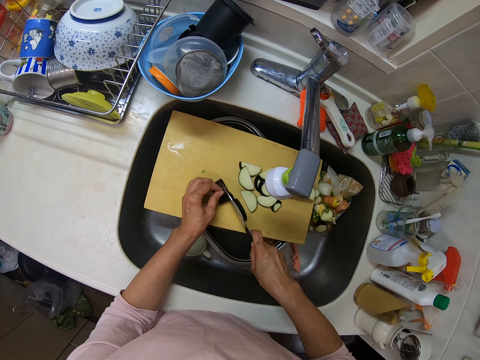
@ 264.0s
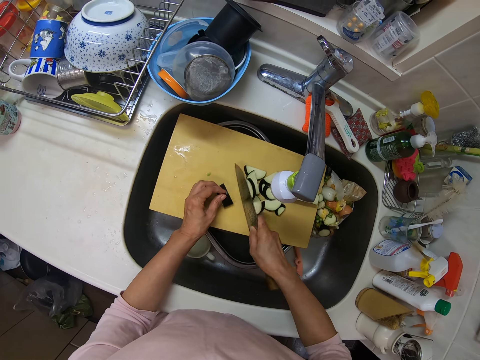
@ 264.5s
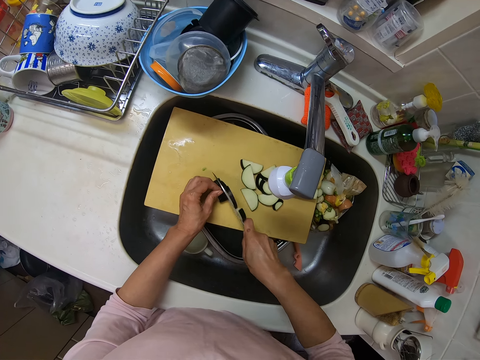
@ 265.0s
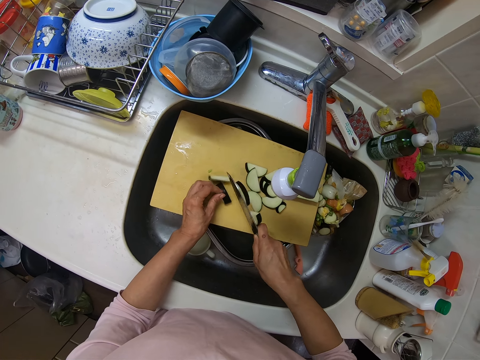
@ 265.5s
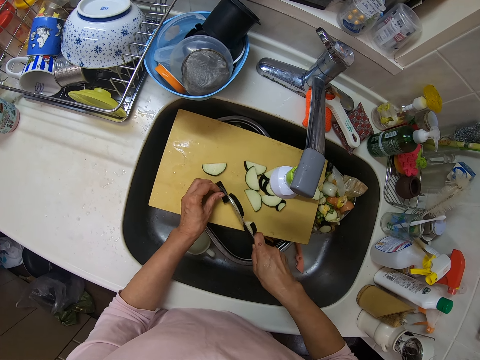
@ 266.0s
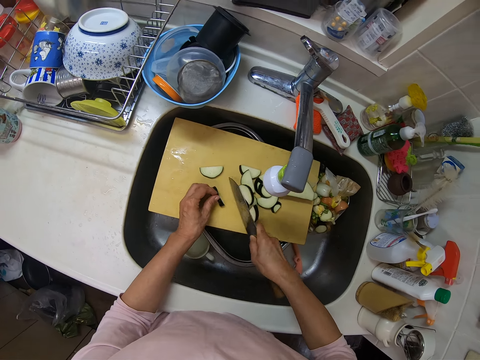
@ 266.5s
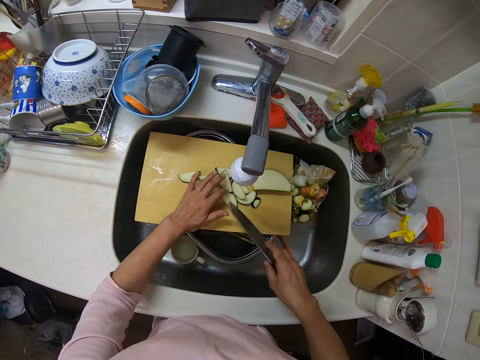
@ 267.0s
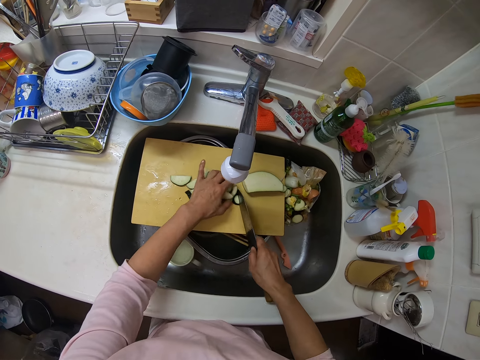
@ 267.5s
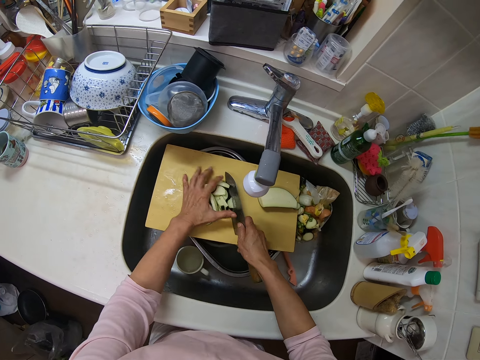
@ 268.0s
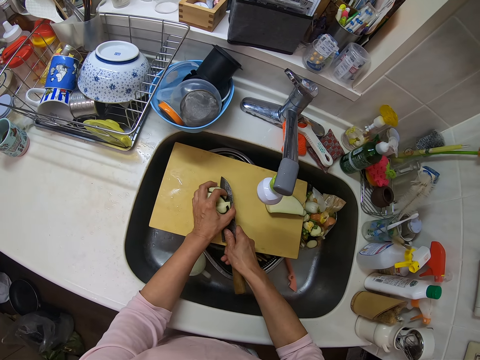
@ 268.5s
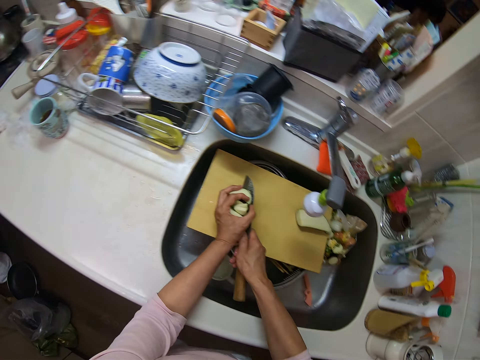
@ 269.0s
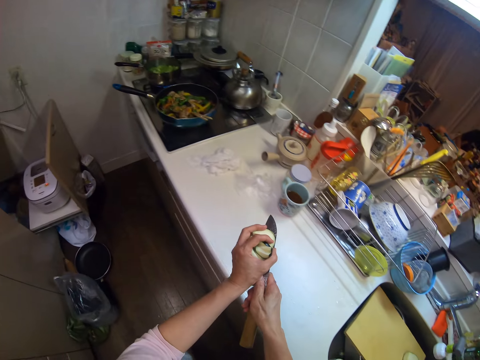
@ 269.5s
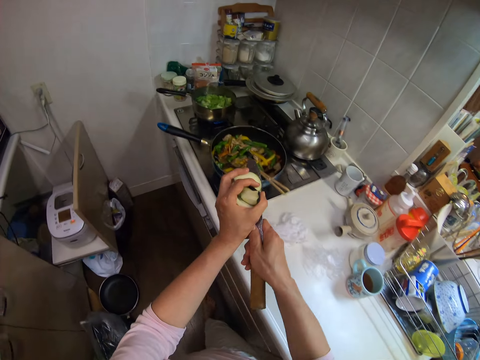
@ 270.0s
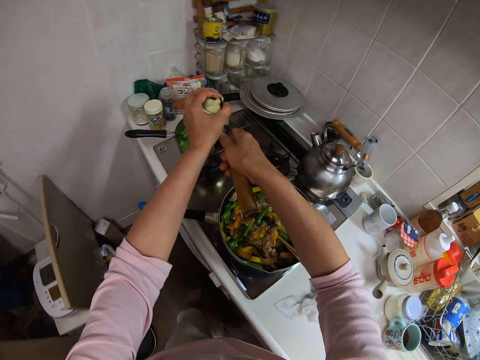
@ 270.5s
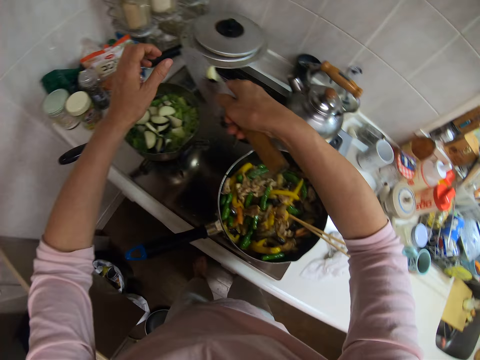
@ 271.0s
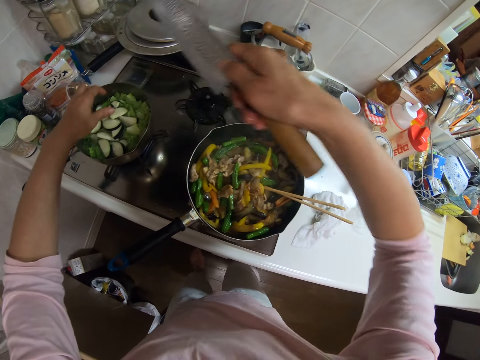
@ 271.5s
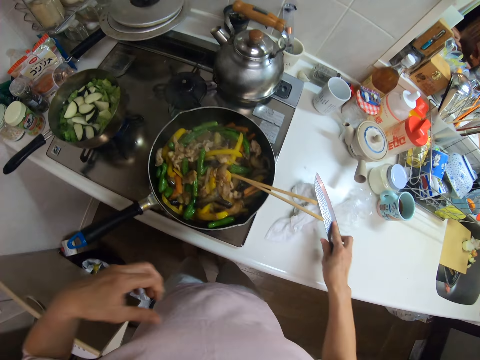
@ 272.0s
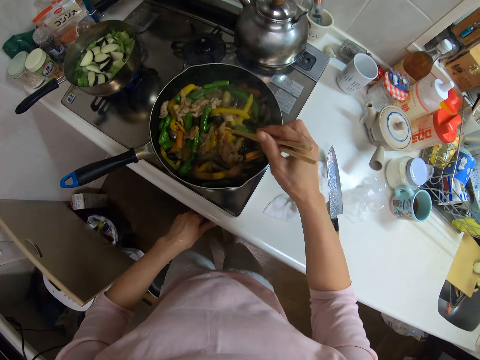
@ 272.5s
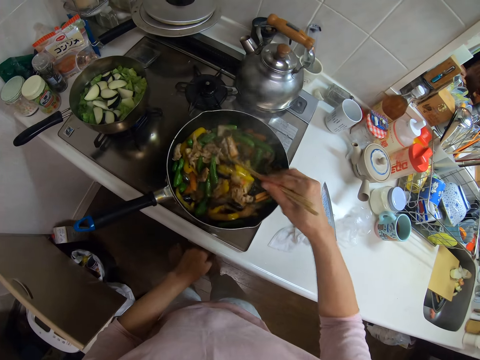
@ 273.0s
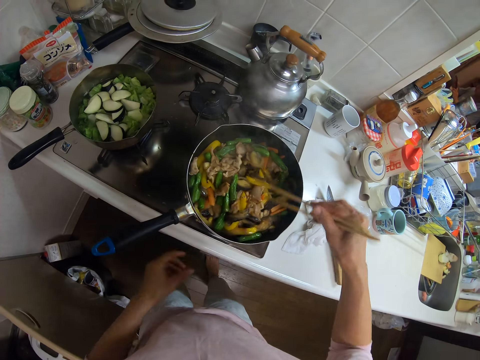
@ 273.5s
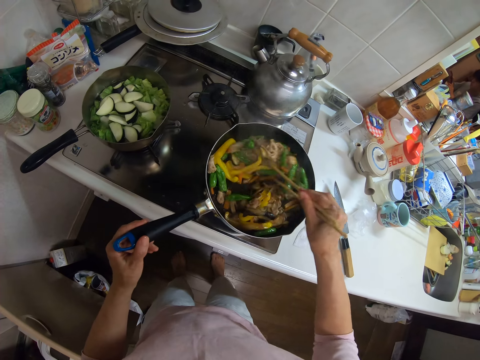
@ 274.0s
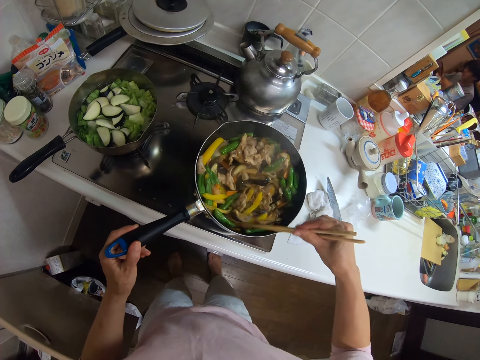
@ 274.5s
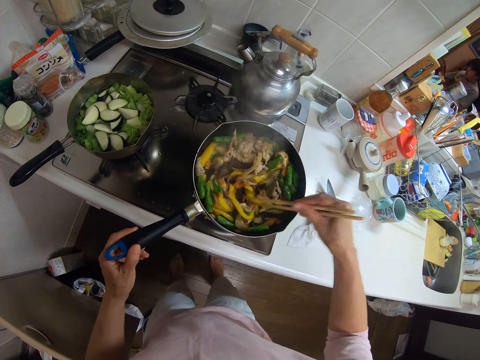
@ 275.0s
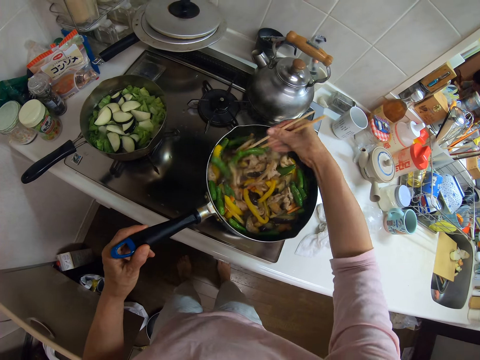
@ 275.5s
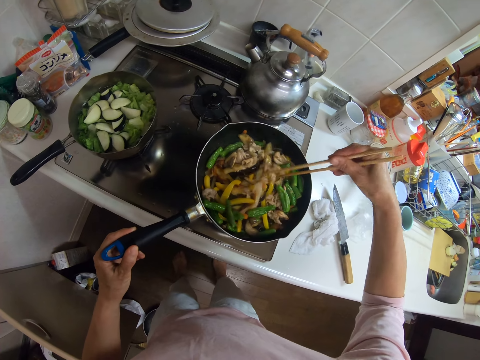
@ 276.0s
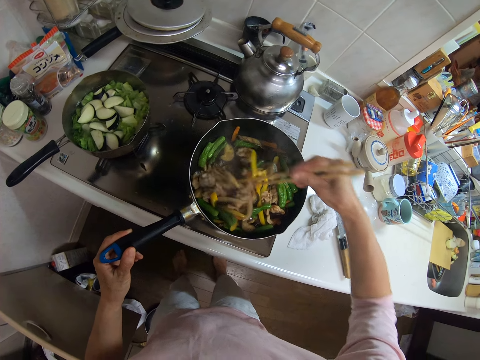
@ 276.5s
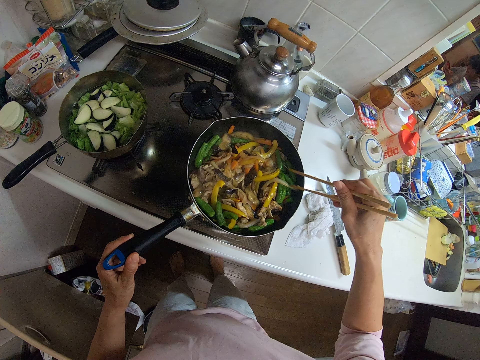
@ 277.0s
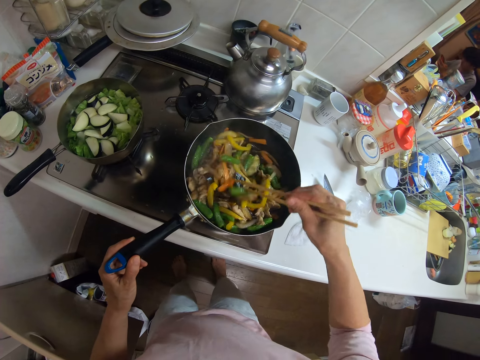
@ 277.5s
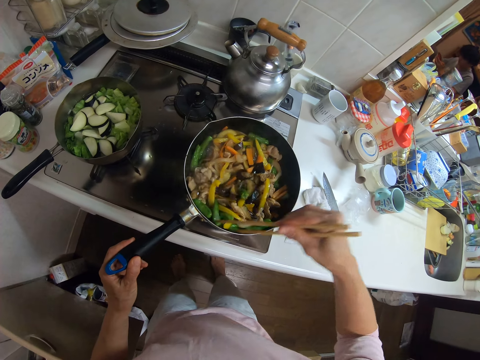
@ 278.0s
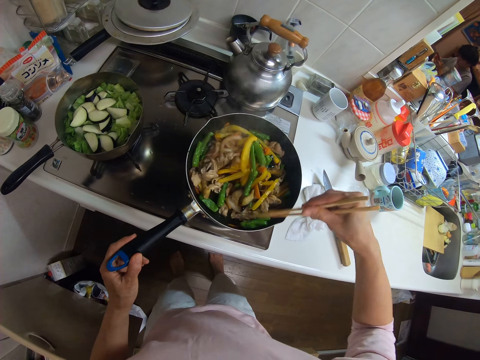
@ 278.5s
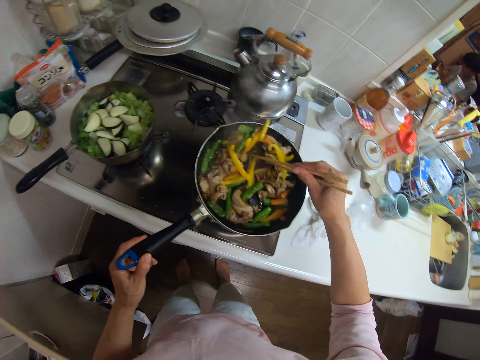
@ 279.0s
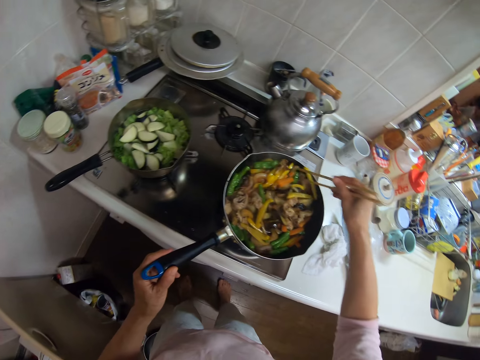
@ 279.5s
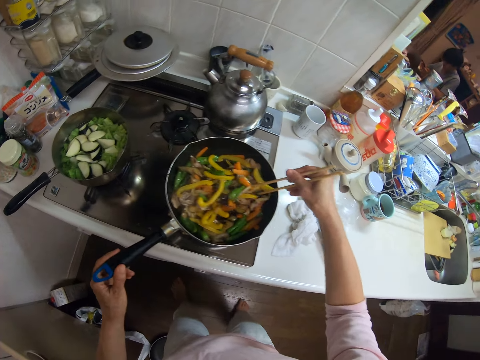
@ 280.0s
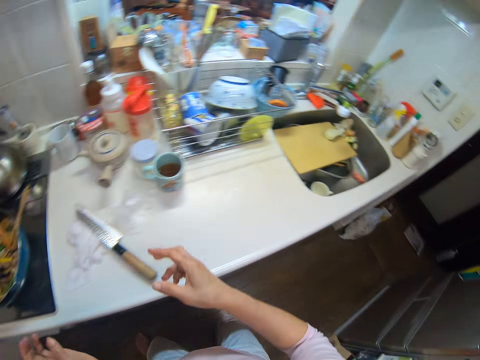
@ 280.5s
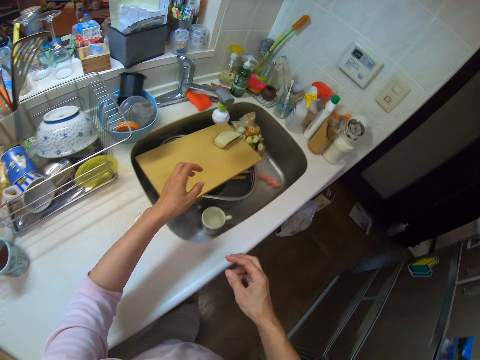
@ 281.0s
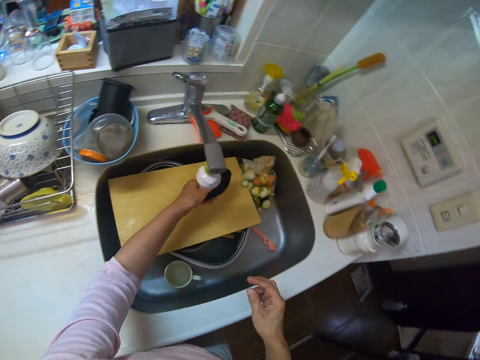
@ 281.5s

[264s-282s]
The camera wearer packs the eggplant pieces from the chopping board. They pour the eggplant pieces into the sauce pan. They place the knife on the kitchen slab. They take the chopsticks from the frying pan. They turn off the cooker. They stir the fries in the frying pan with the chopsticks. They hold the handle of the frying pan. They leave the chopsticks in the frying pan.

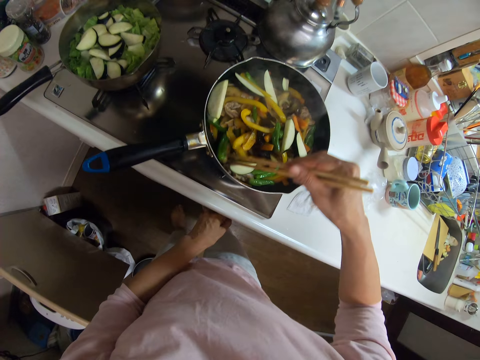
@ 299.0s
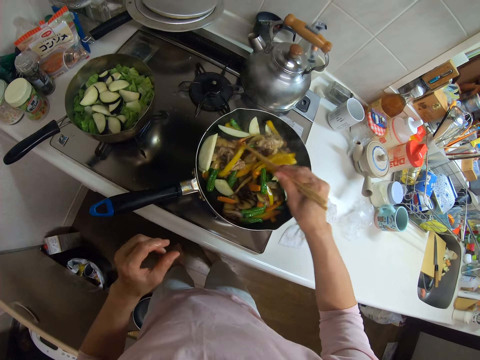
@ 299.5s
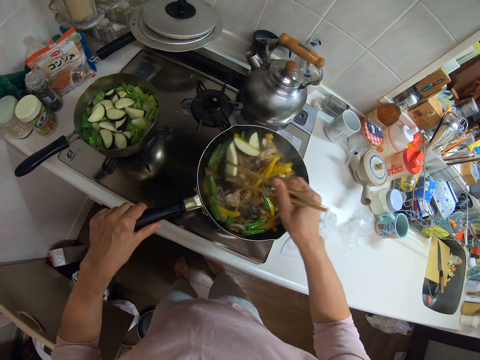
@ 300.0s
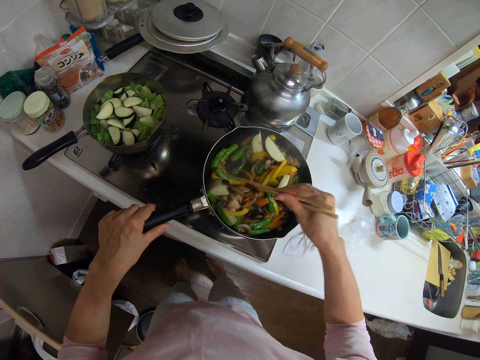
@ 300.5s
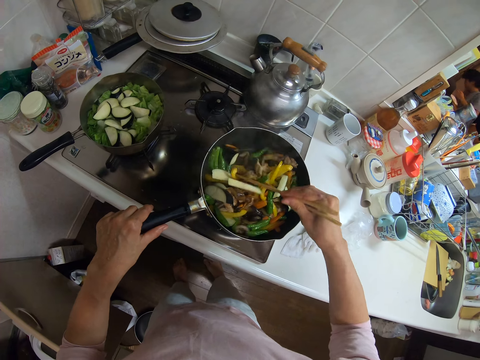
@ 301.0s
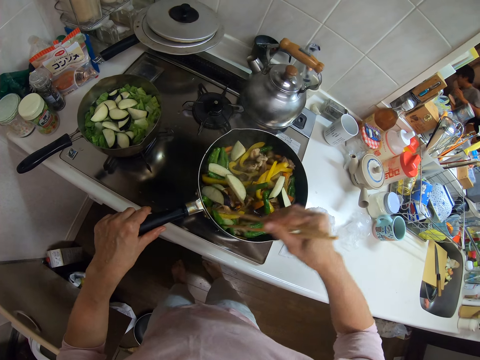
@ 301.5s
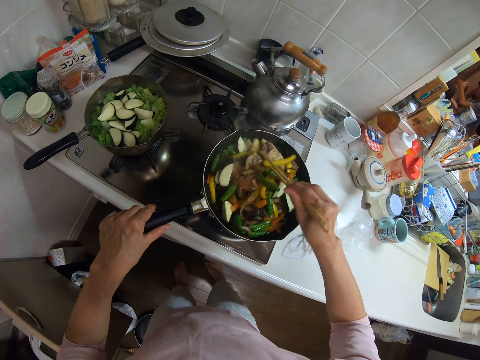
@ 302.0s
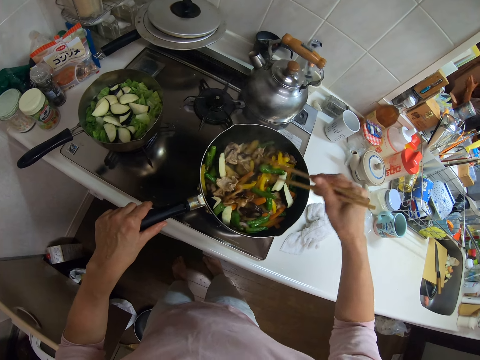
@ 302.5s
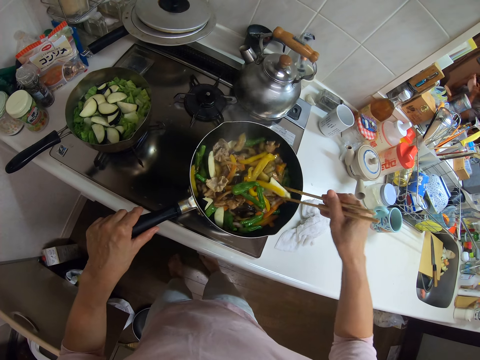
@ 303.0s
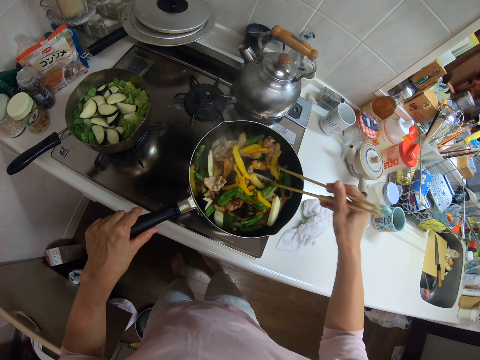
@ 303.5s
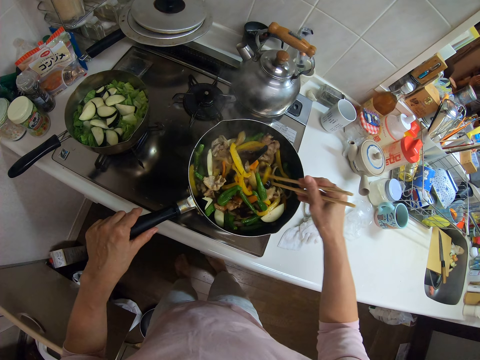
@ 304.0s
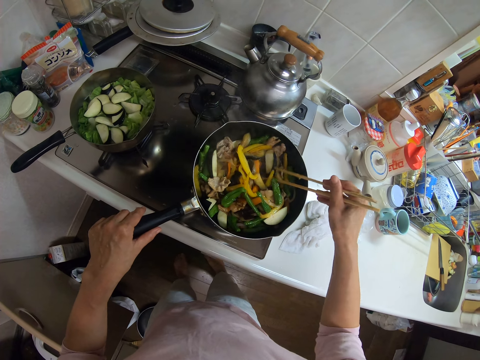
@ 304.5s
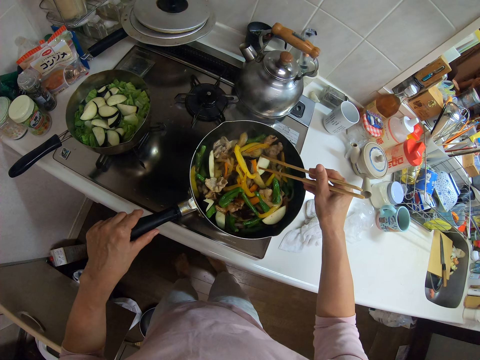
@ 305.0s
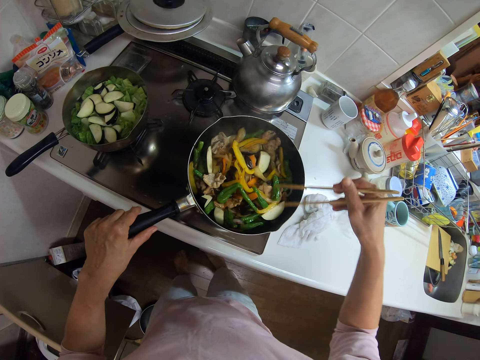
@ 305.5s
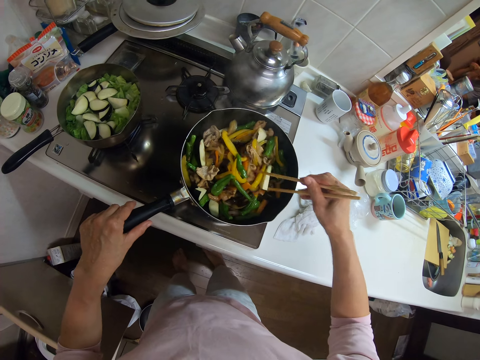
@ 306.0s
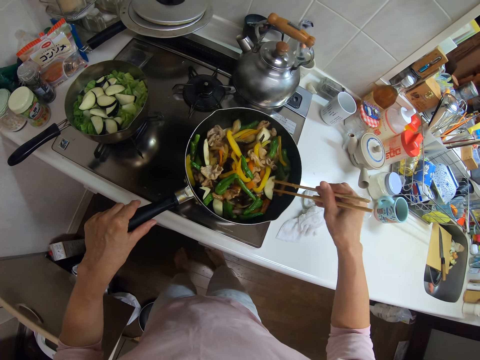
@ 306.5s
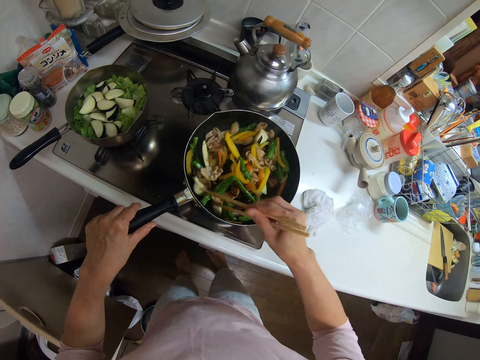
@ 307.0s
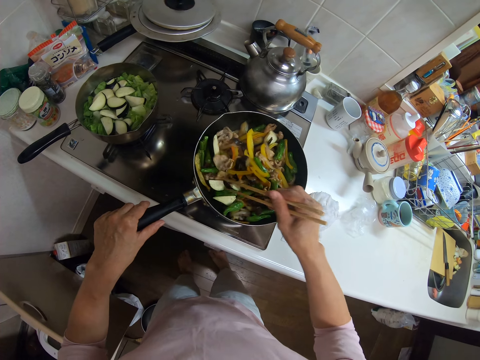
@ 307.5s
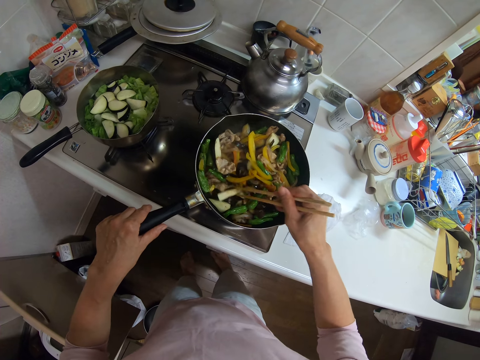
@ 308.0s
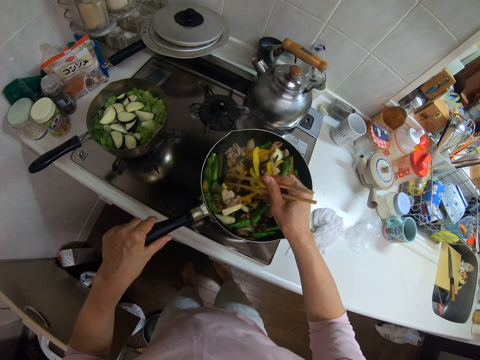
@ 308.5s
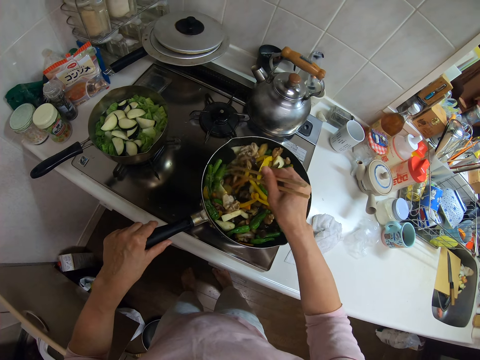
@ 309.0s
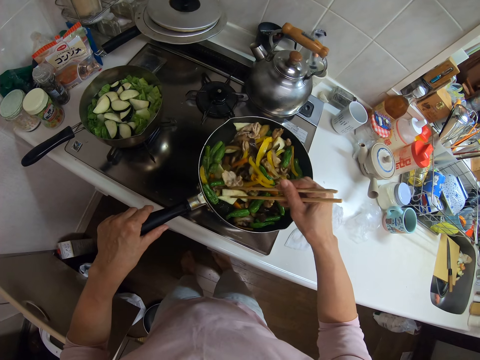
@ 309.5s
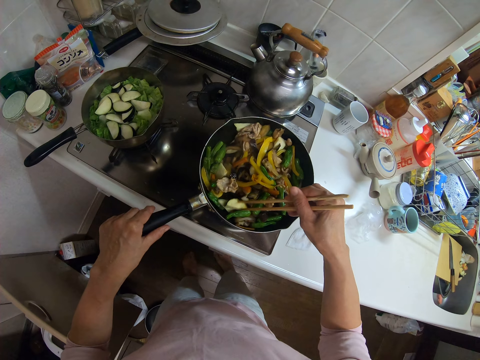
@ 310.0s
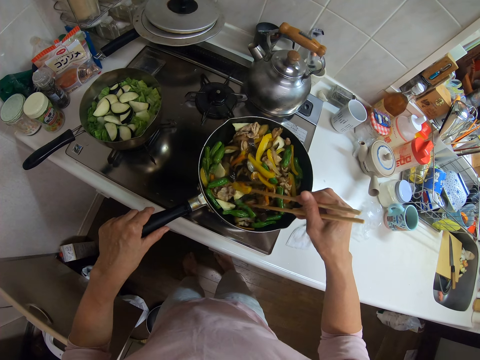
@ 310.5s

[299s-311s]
The camera wearer turns the knob of the gas stove with her left hand. She stirs the food. She holds the frying pan with her left hand.
